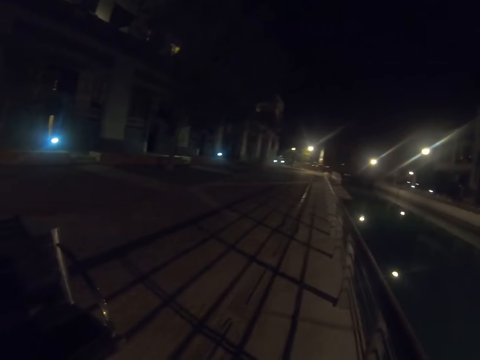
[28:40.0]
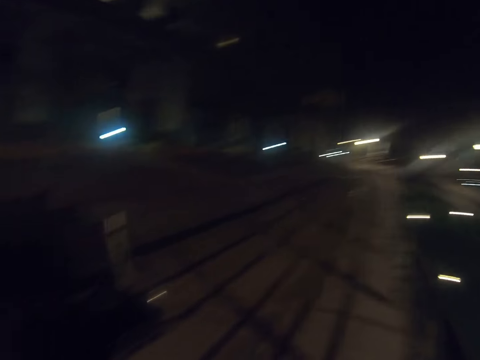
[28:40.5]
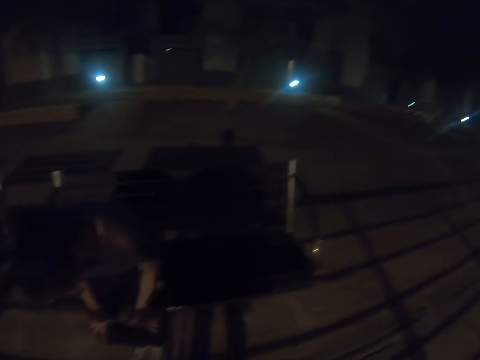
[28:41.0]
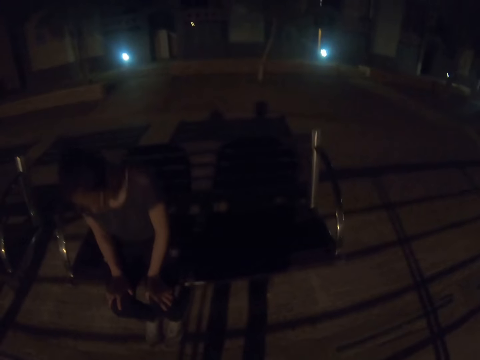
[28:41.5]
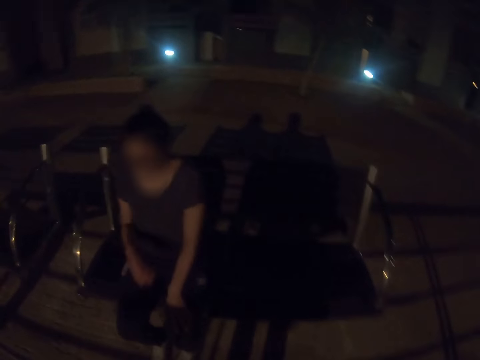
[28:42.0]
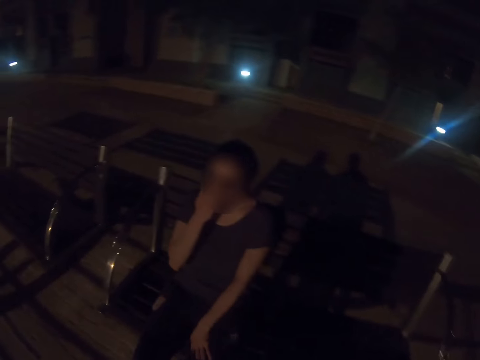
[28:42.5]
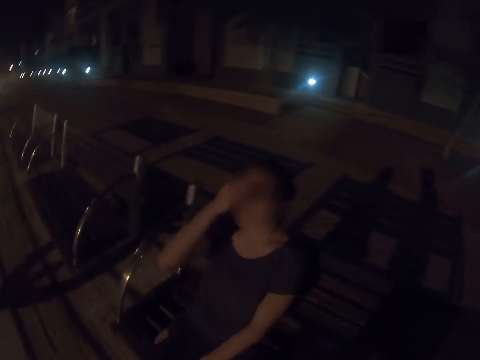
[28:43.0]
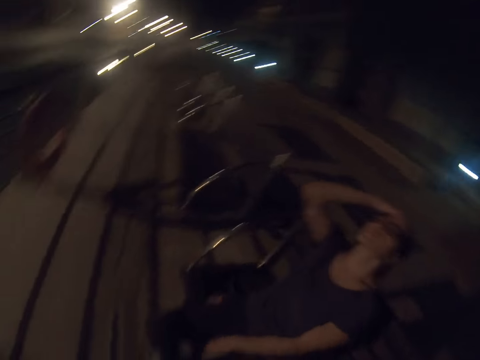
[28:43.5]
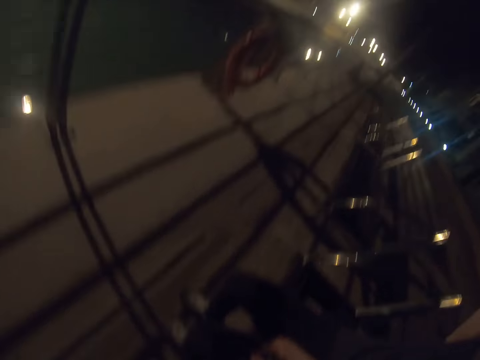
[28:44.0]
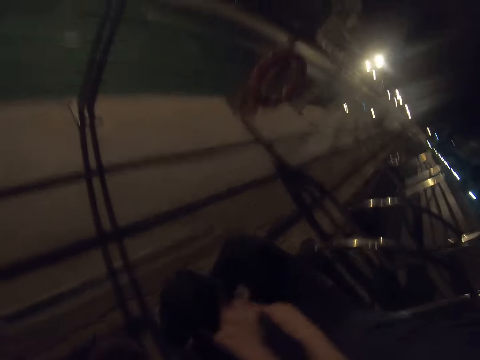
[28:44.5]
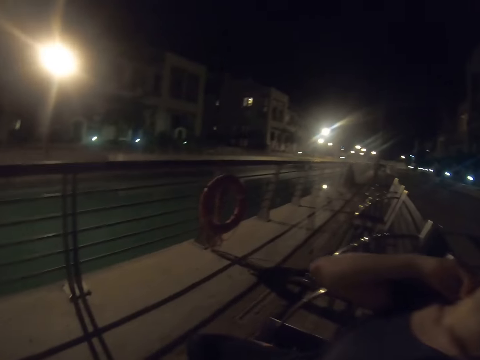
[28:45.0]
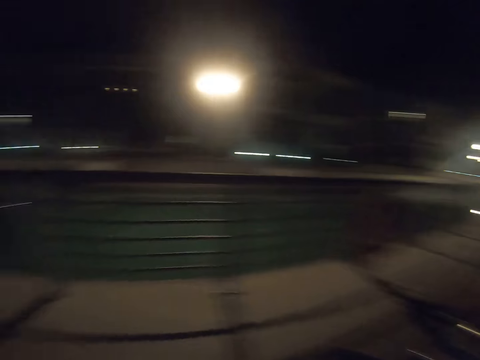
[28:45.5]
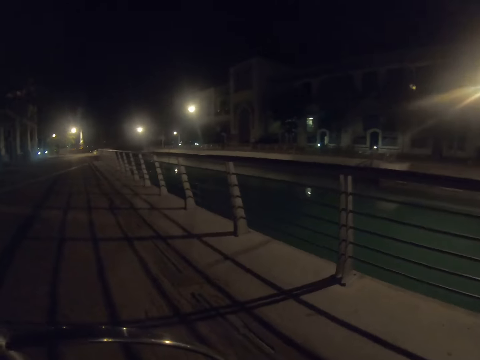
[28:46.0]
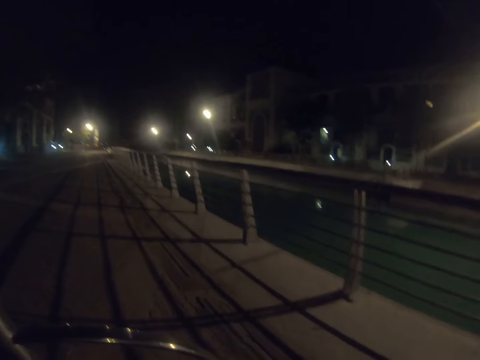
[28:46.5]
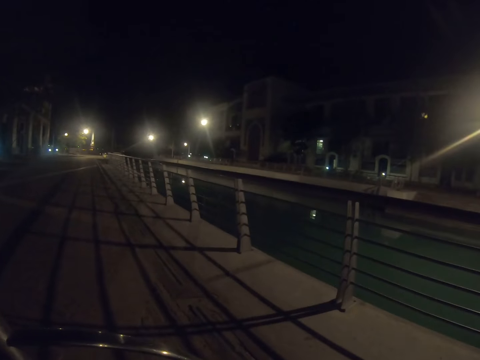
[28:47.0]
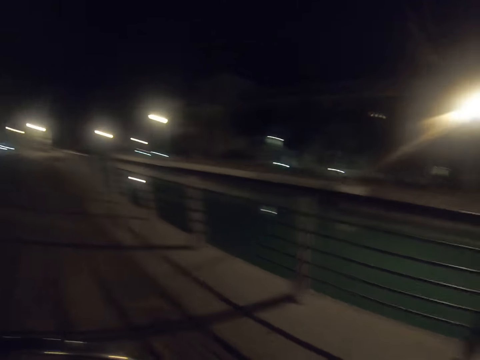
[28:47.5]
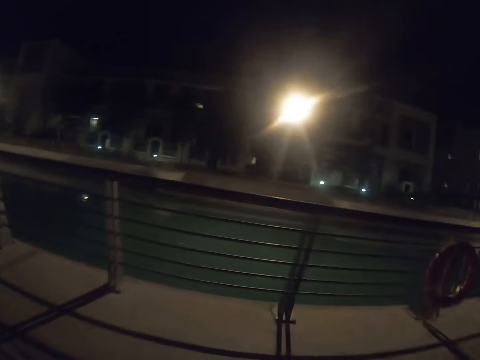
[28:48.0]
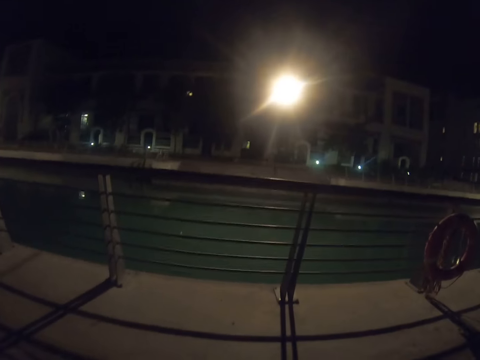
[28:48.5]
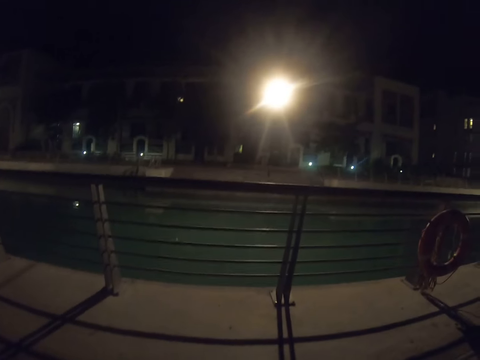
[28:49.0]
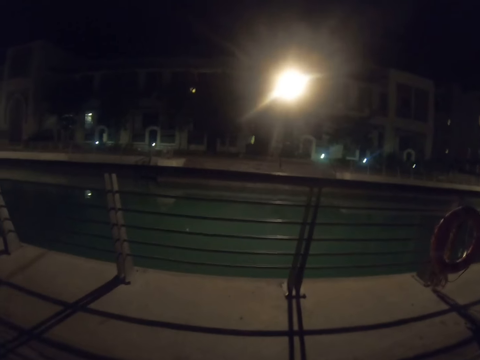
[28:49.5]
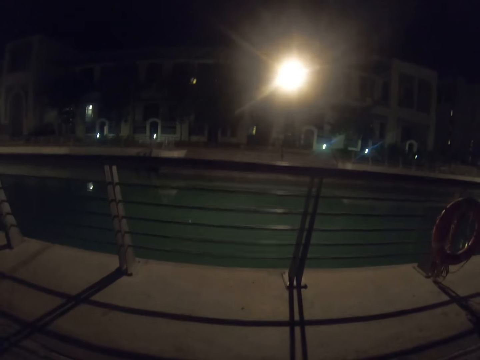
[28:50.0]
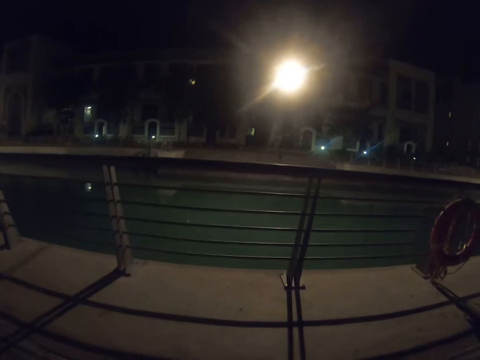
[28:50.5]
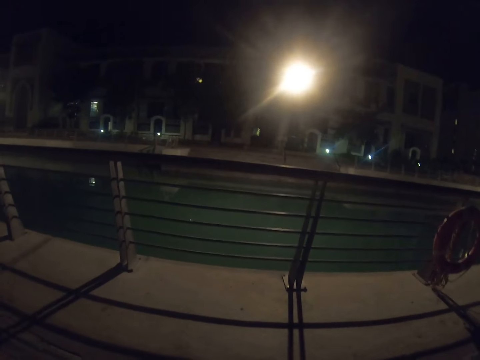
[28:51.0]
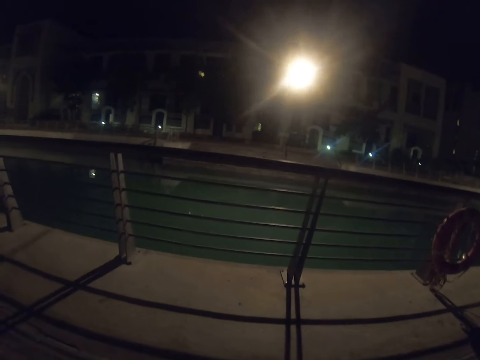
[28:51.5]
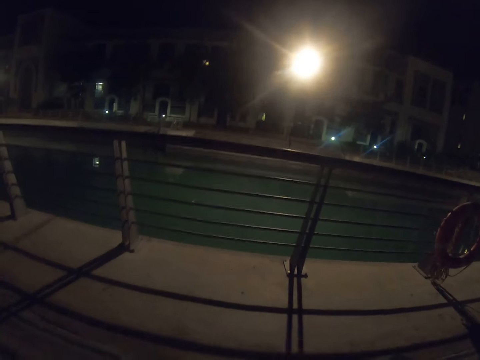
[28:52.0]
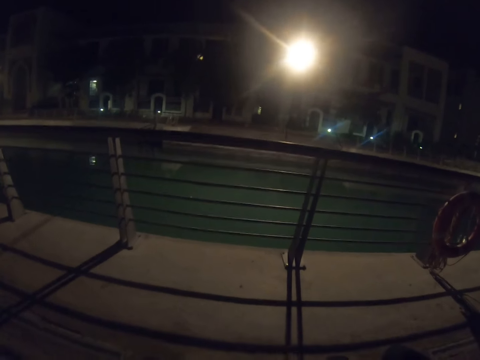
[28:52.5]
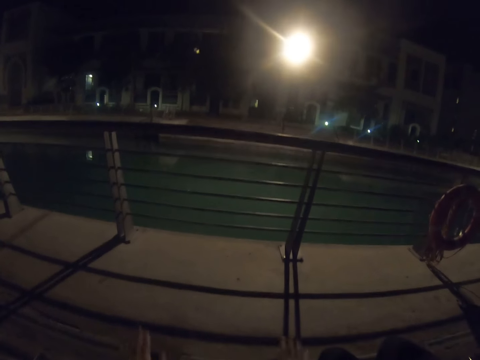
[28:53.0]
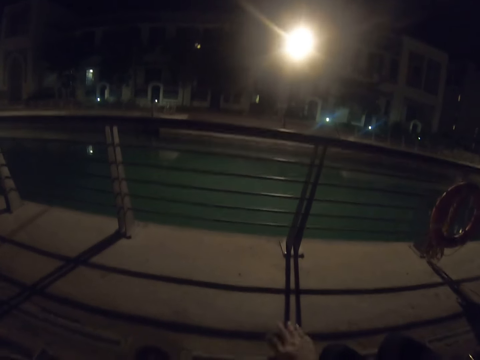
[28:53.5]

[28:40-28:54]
The camera wearer turns around. A woman sits on a bench. The woman holds her knee, holds her mouth and pushes her head. The camera wearer touches her face. They sit on the bench. They look around the town.

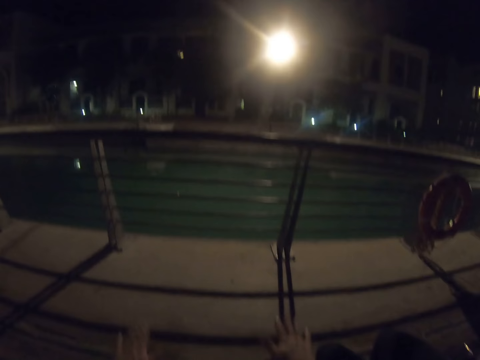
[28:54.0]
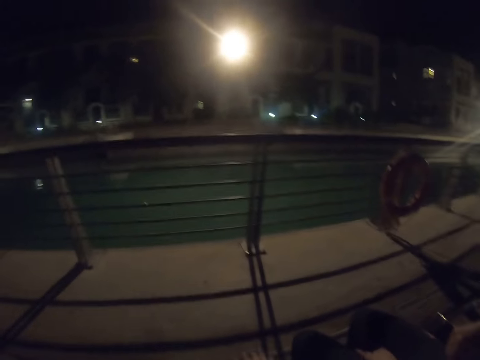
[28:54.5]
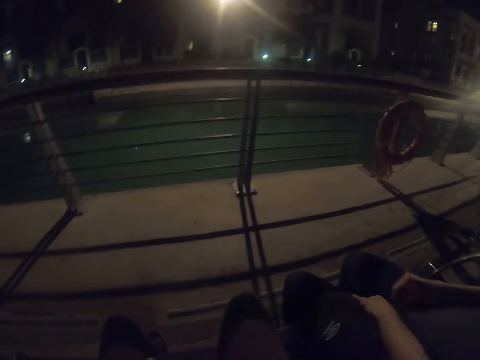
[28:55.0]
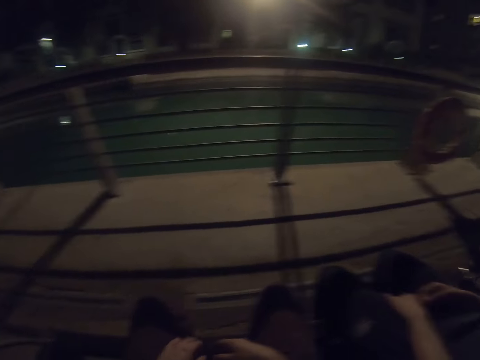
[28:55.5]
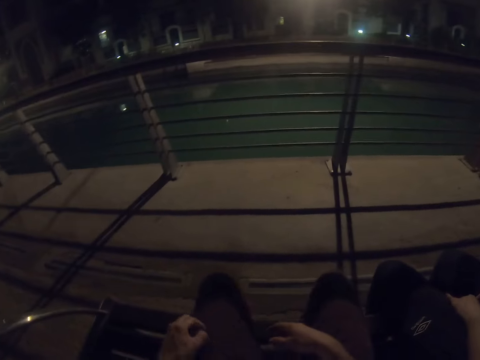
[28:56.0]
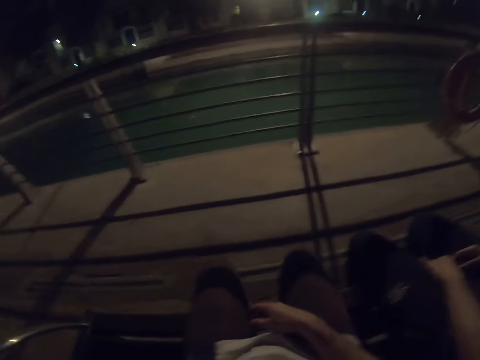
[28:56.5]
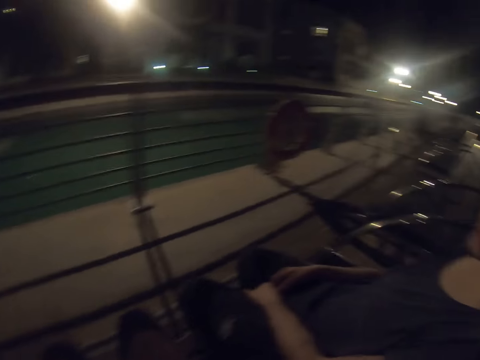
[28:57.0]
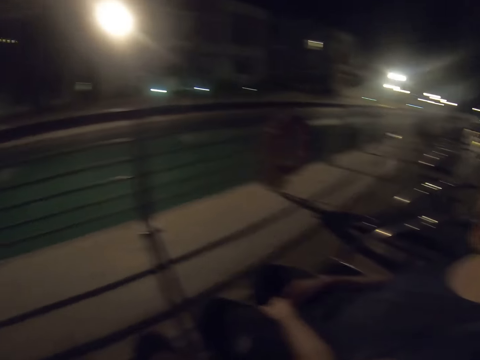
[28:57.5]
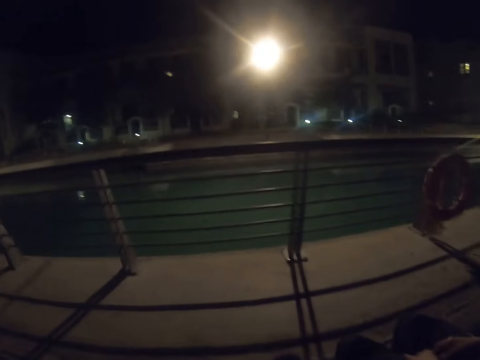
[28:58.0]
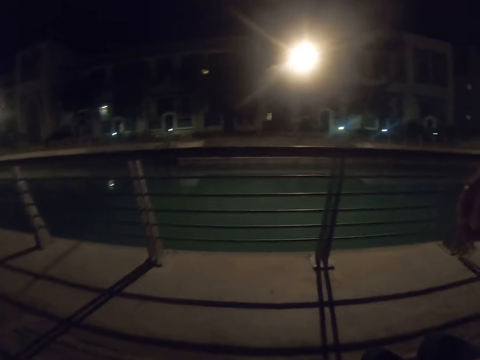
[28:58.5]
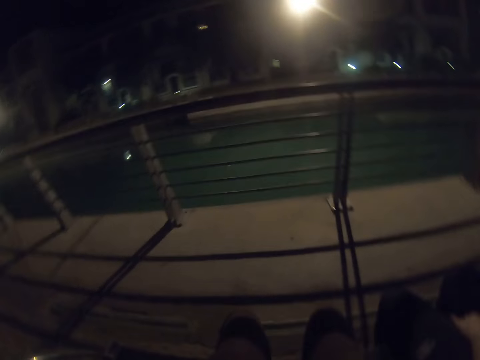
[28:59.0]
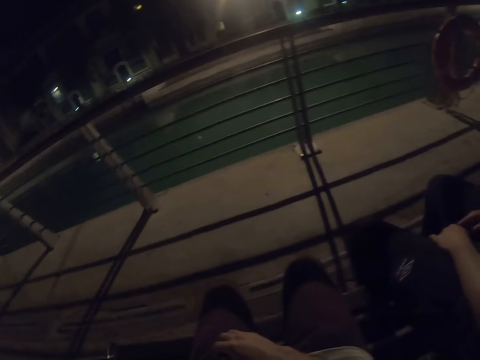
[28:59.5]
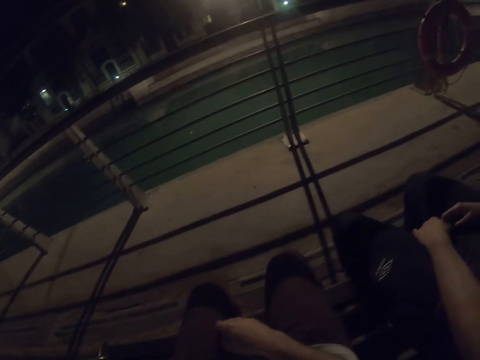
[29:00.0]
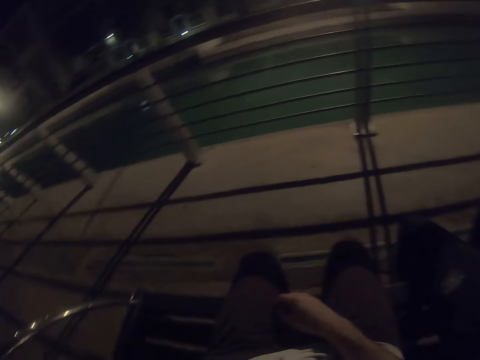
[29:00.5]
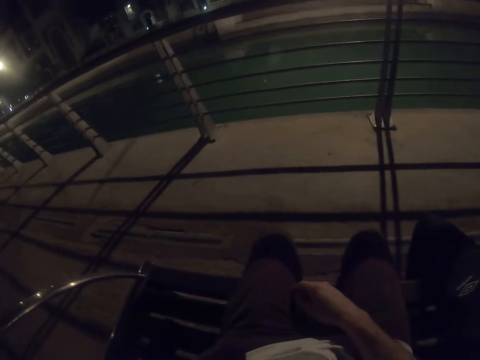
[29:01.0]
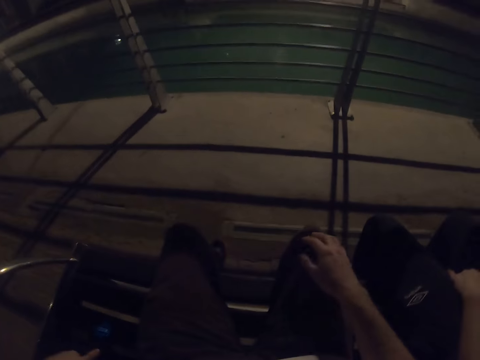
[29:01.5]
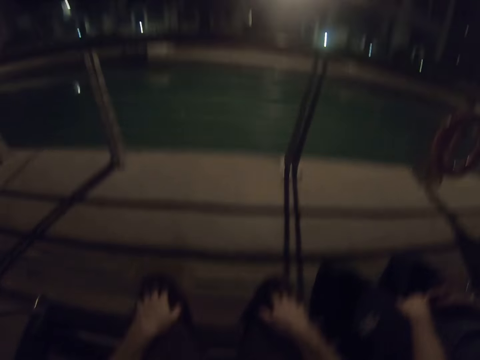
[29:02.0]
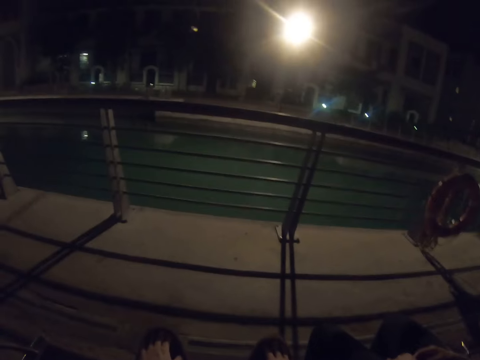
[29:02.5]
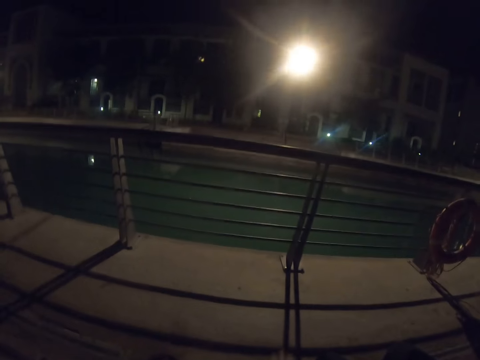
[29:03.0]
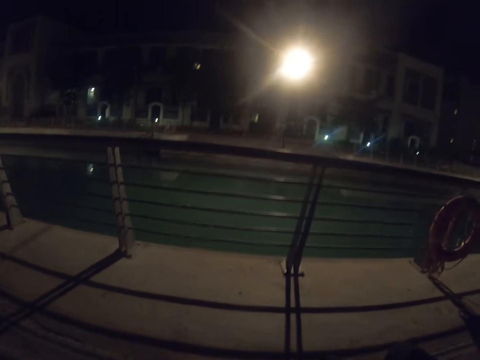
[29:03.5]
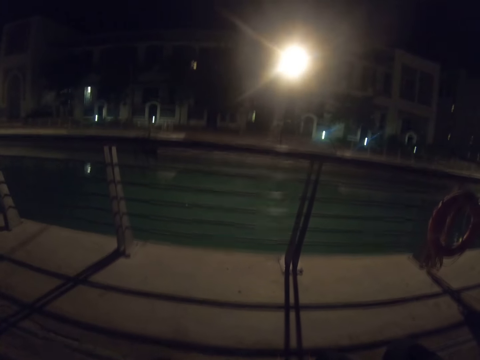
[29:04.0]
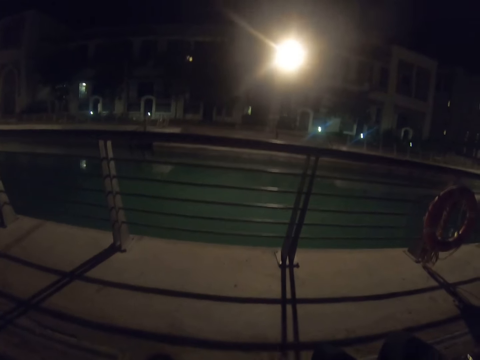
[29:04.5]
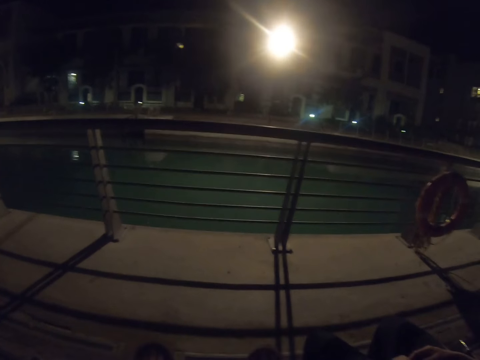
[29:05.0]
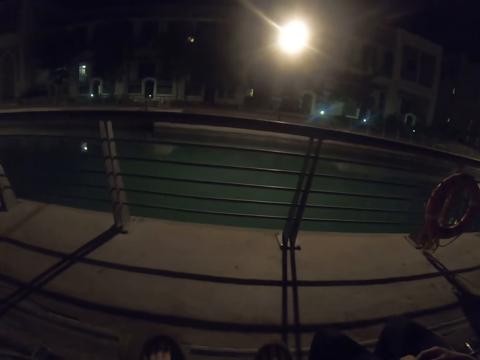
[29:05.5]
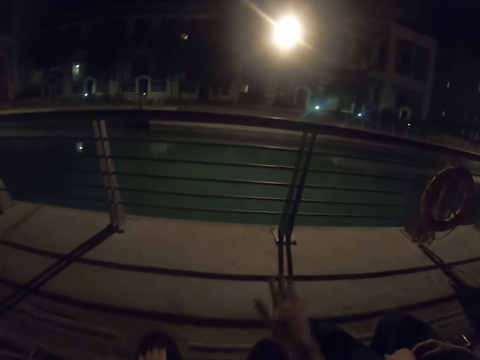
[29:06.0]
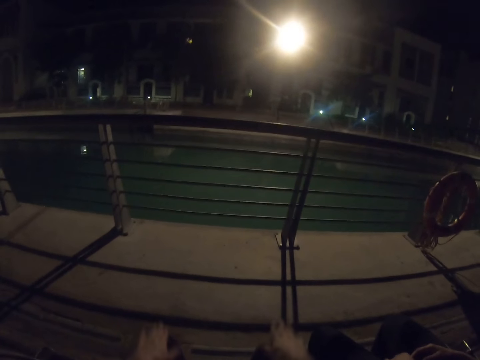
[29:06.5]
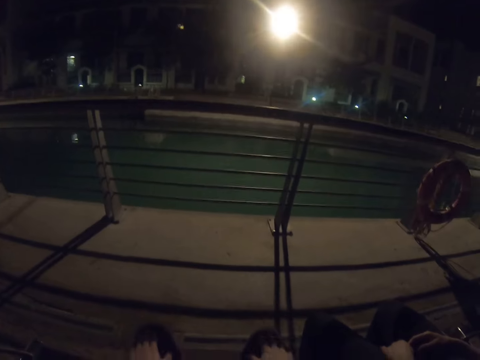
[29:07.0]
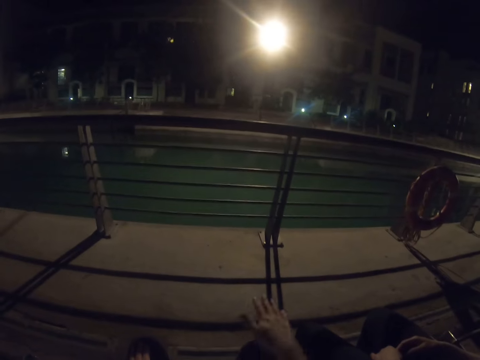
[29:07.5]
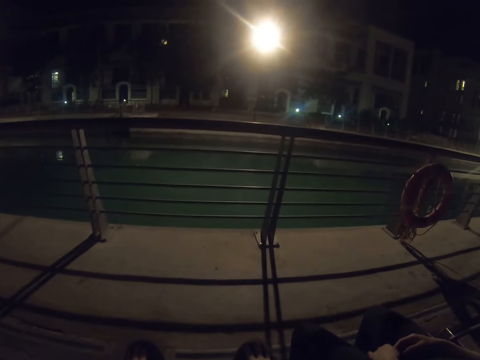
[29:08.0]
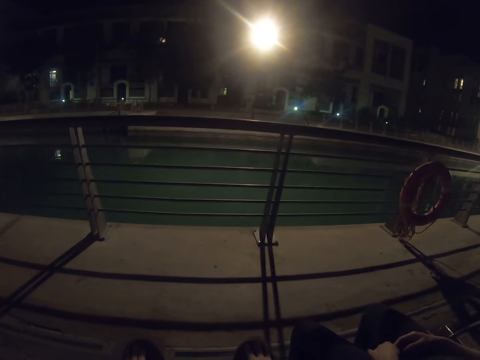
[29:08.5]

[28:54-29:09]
A lady places her hand in the pocket. The lady places her hands on the thigh. The camera wearer holds his thighs with both hands. He looks around the town. He taps his knees.
